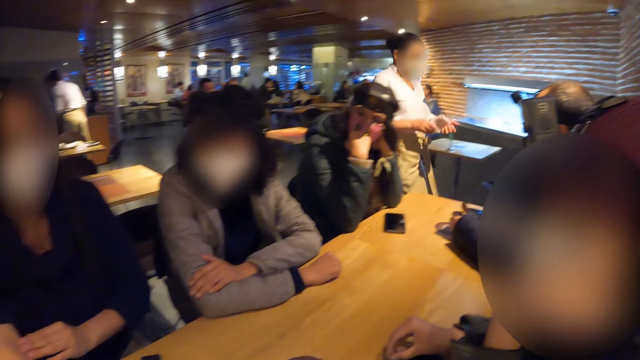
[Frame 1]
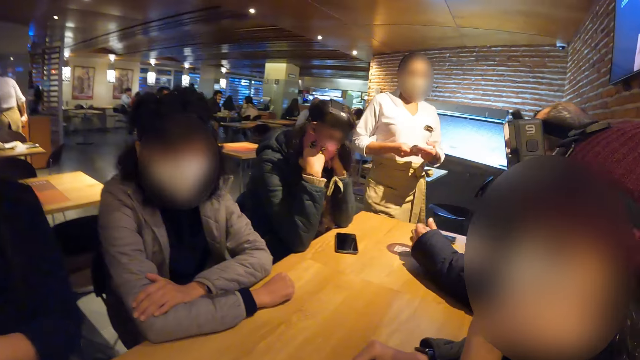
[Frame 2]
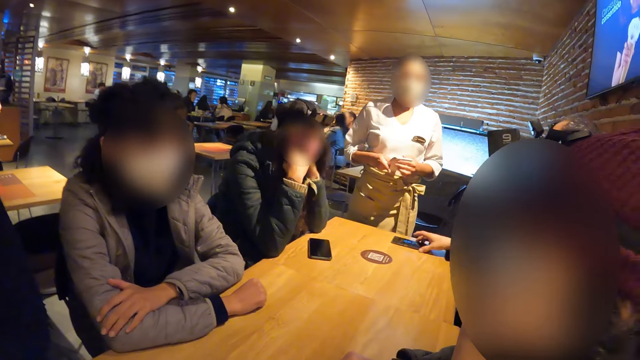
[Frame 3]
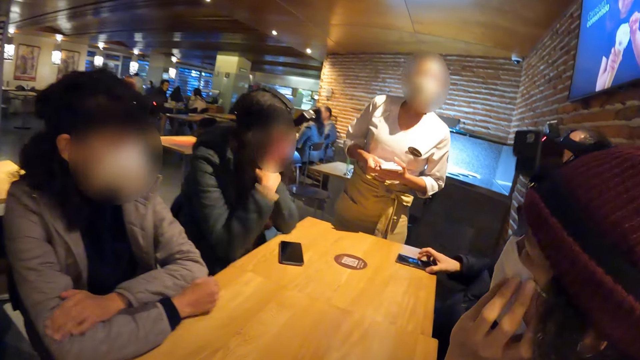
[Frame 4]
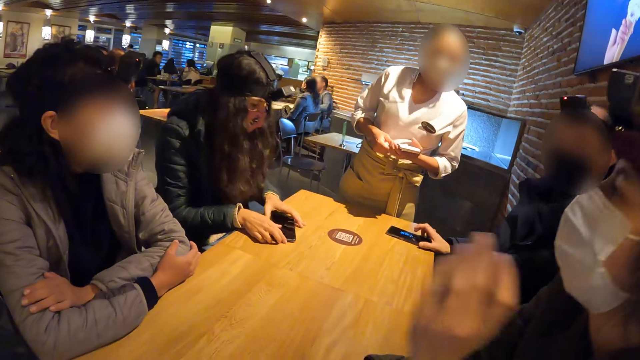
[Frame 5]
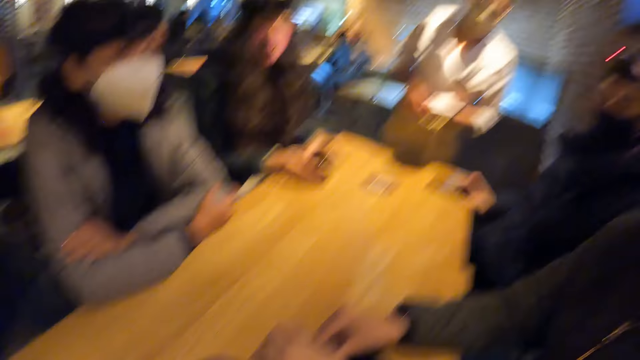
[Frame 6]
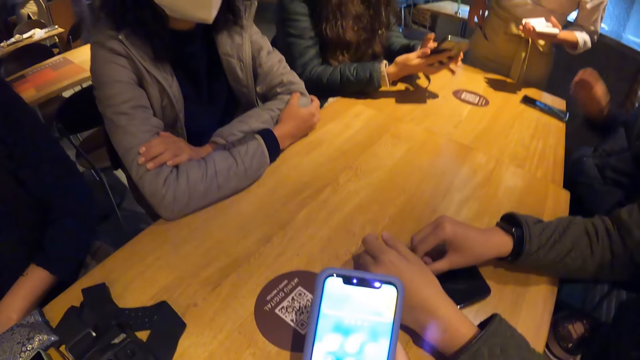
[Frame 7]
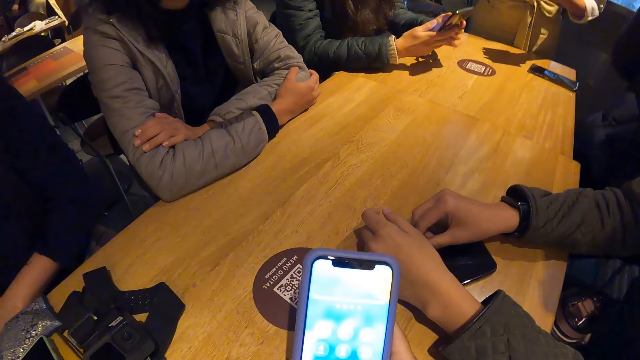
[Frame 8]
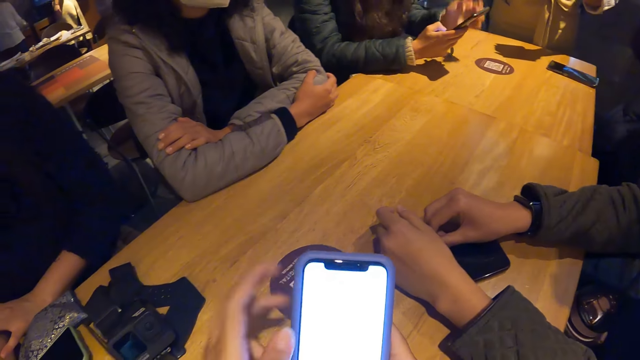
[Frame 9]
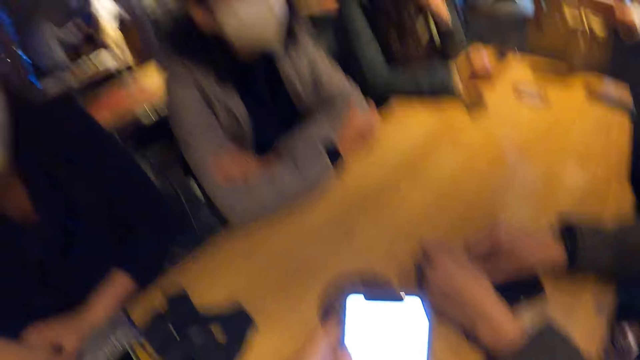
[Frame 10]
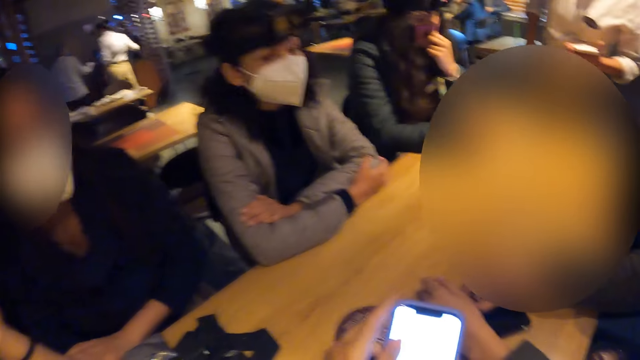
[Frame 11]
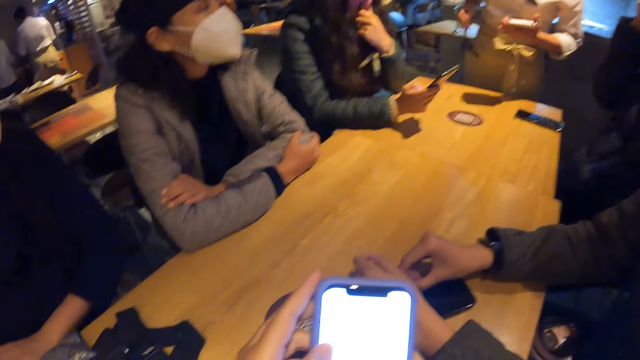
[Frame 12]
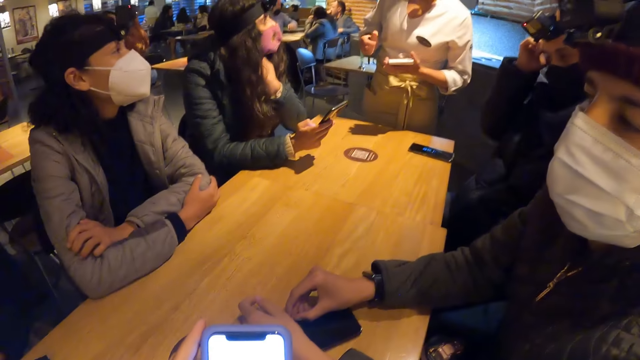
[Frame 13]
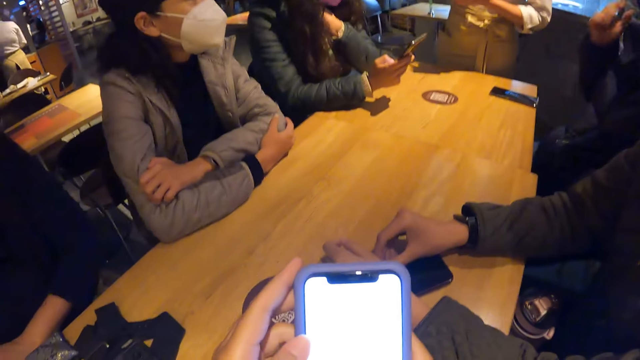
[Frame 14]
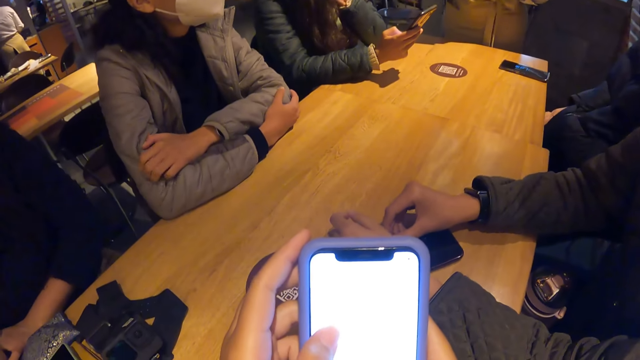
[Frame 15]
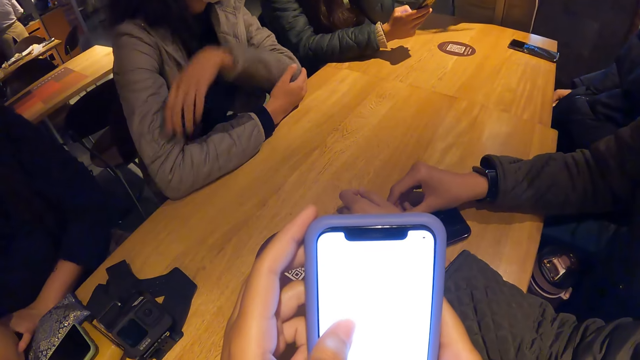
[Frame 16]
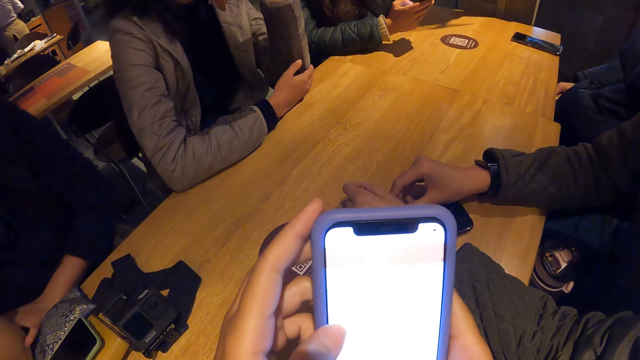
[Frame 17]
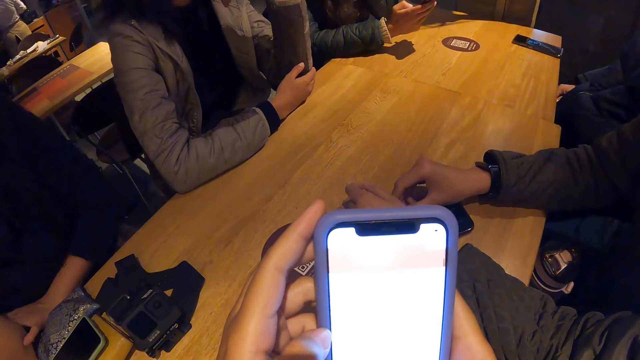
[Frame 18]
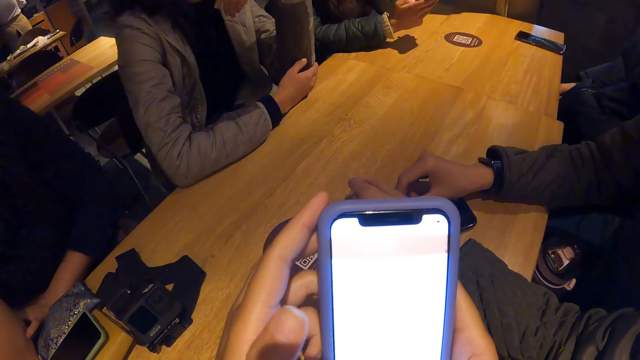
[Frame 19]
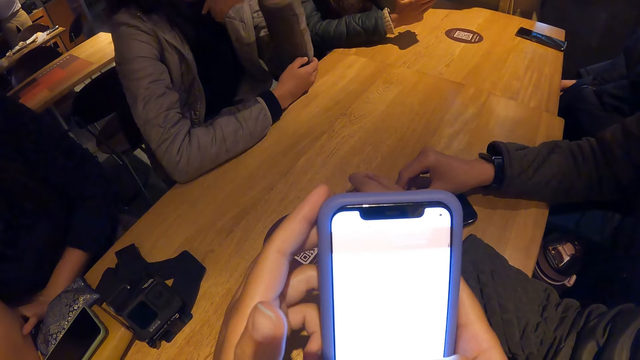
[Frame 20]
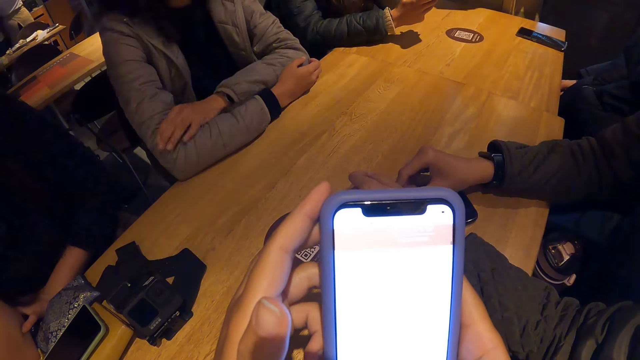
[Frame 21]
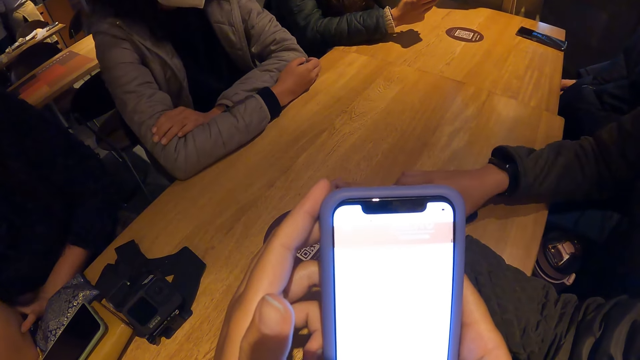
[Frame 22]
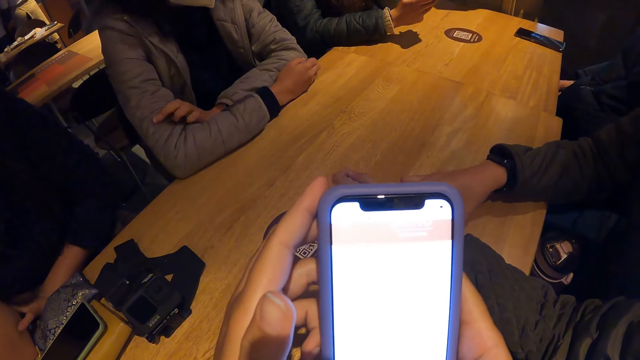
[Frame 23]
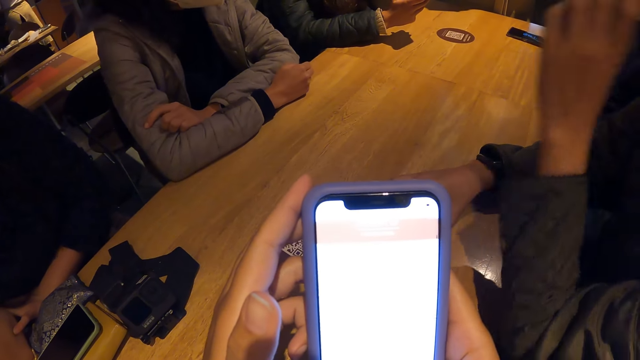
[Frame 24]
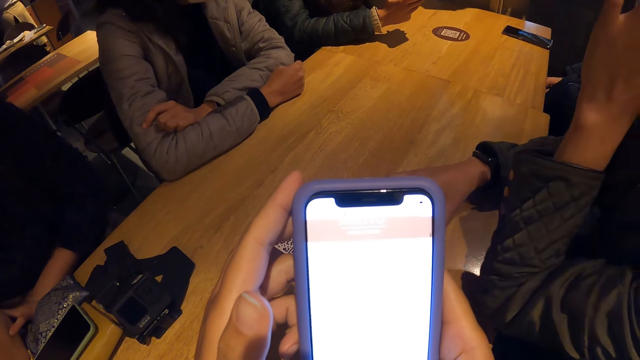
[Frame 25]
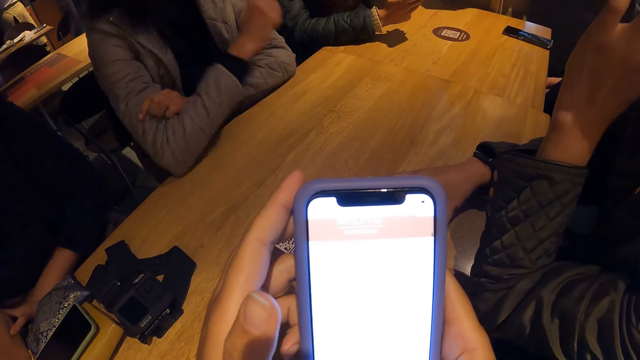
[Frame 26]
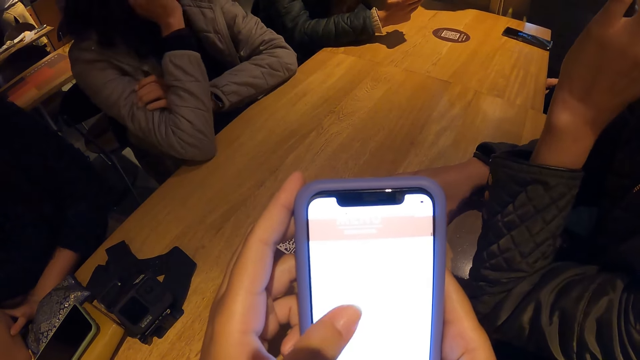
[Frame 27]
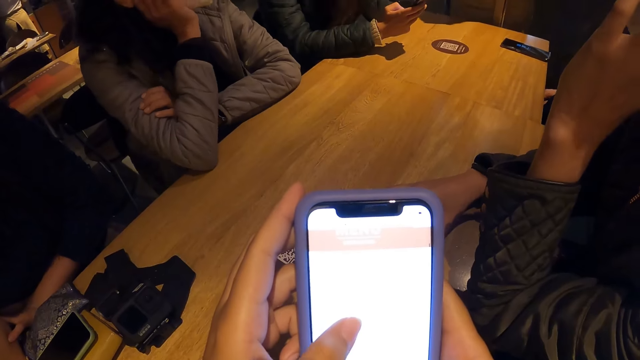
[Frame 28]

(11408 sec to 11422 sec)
The camera wearer looks around. The man moves the phone from the table with his right hand. The woman grabs the phone with both hands. The camera wearer holds the phone and operates the phone with both hands. The woman operates the phone with her right hand. The waiter grabs a pen from her pocket with her right hand. The camera wearer stares at the phone.

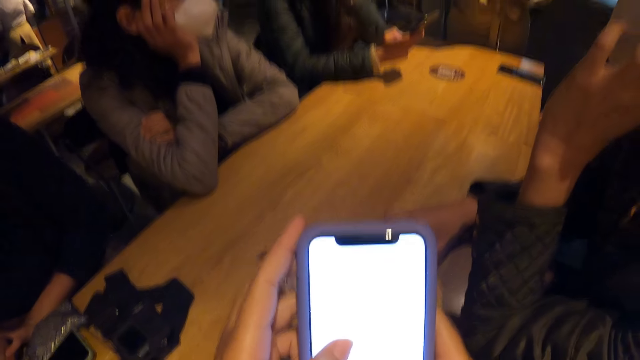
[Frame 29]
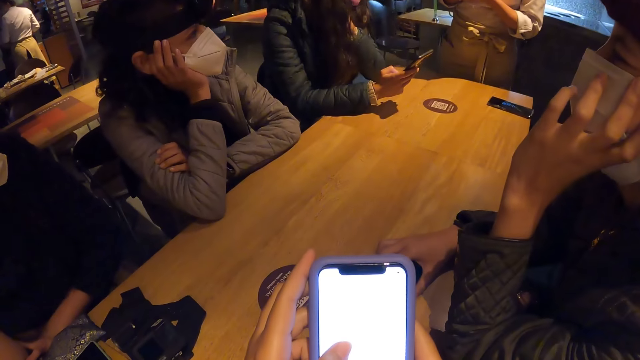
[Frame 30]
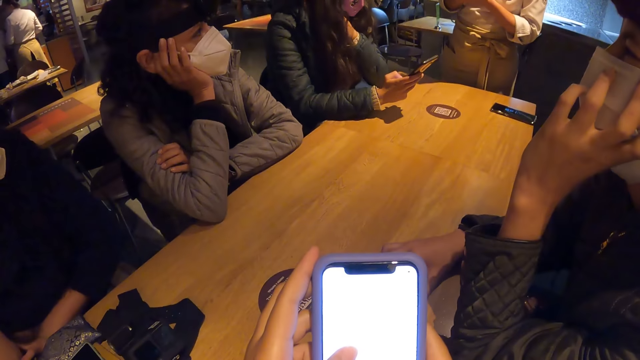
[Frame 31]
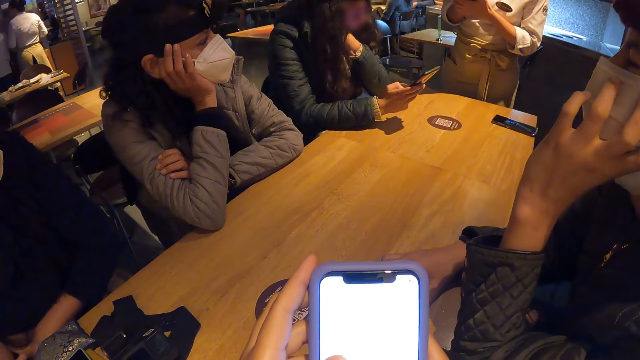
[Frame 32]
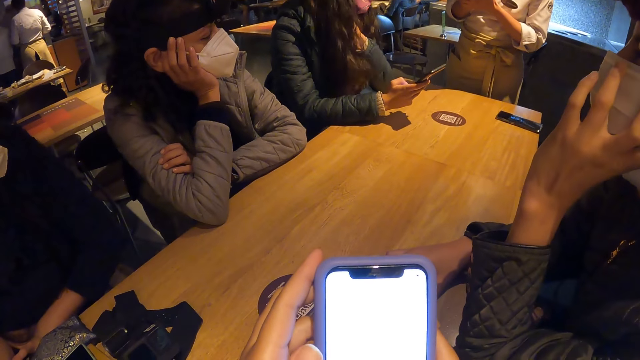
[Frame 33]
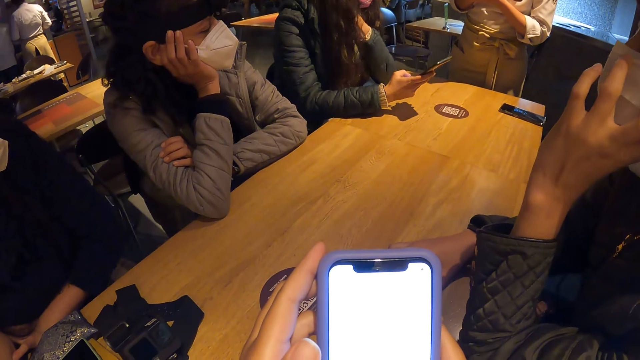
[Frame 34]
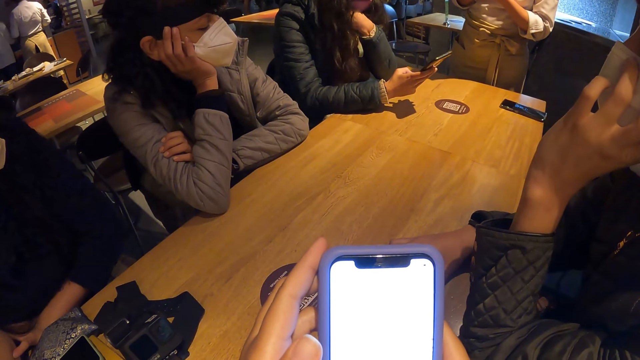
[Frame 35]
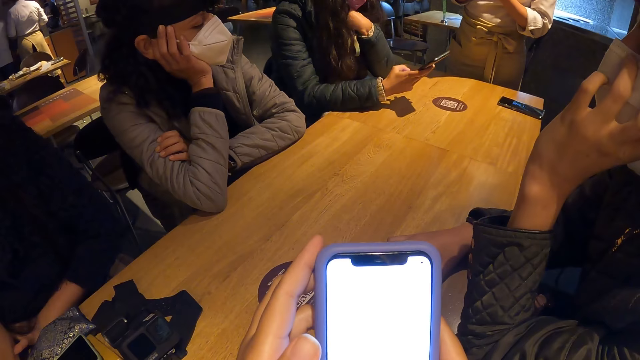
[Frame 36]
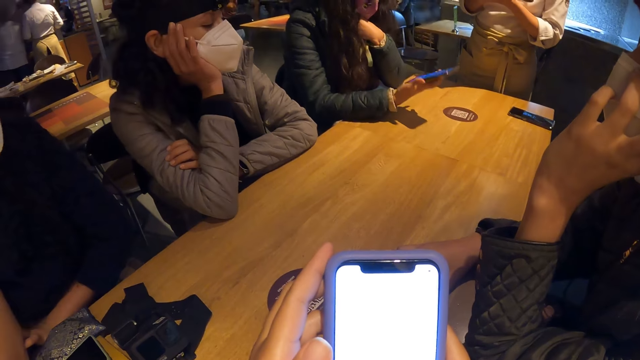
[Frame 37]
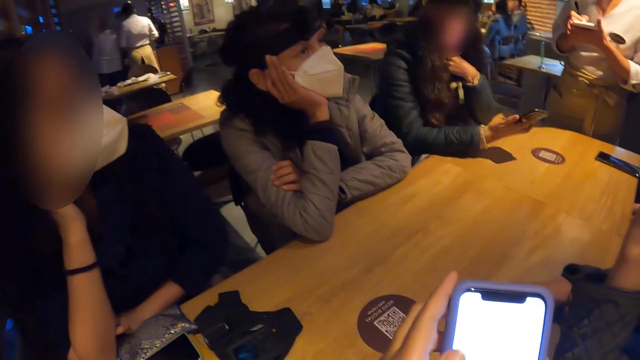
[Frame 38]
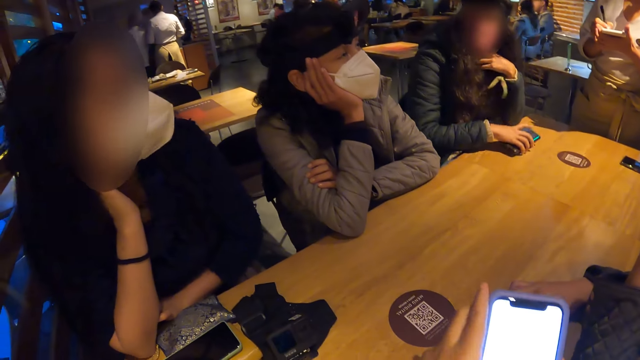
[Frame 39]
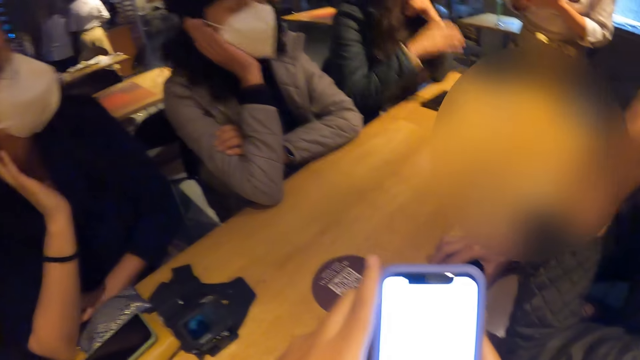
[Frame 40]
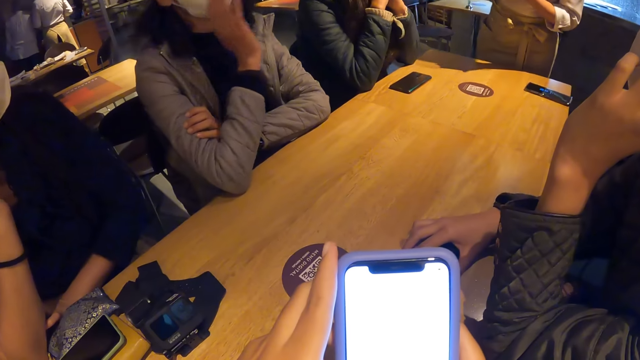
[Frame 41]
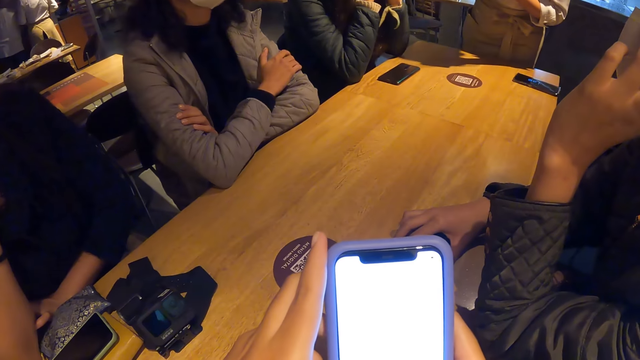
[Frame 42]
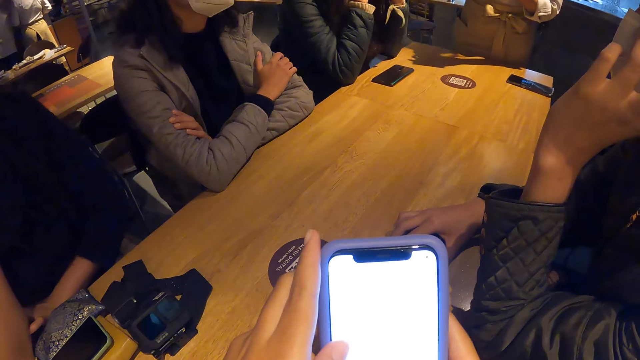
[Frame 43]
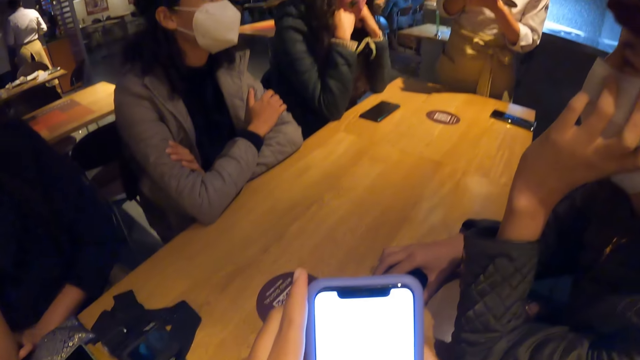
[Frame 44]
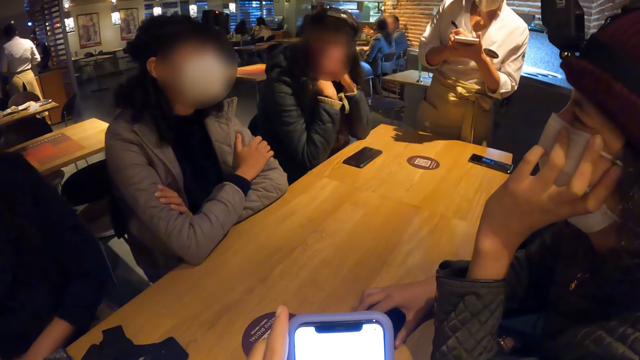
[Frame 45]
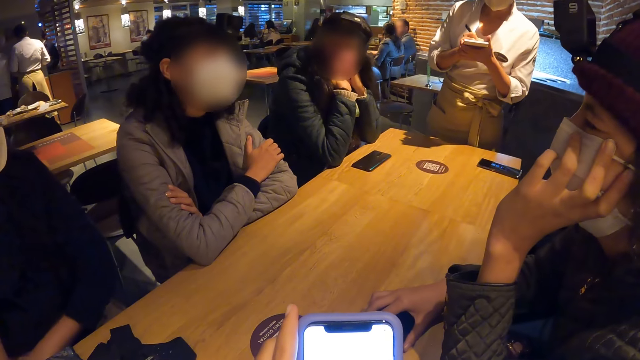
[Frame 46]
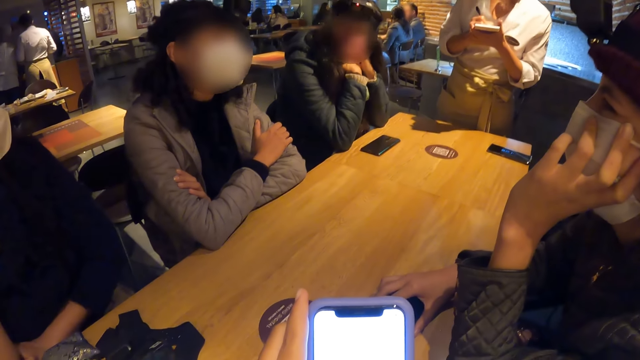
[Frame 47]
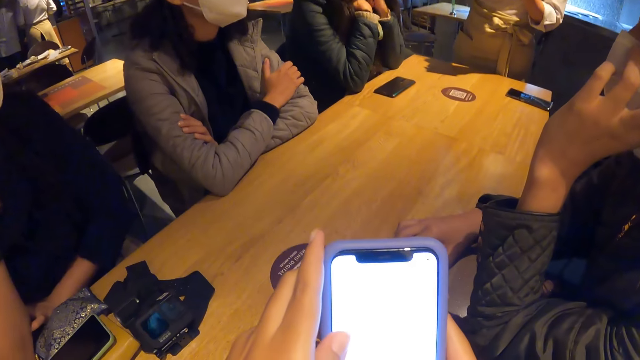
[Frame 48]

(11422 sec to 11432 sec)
The camera wearer operates the phone. The waiter writes on the waiter pad with the pen in her right hand. The woman drops the phone on the table with her right hand. The camera wearer stares at the phone.
